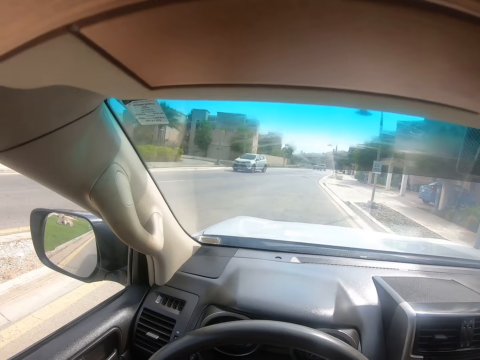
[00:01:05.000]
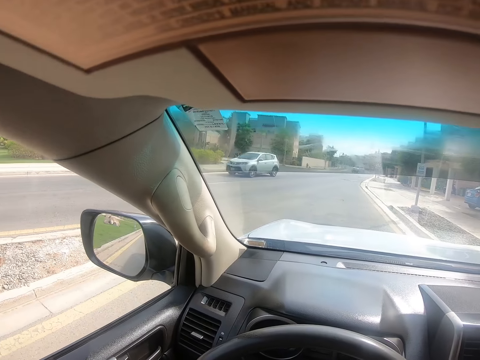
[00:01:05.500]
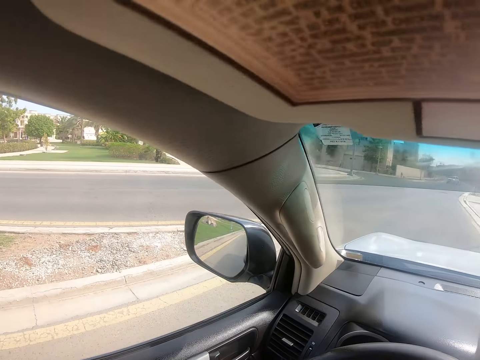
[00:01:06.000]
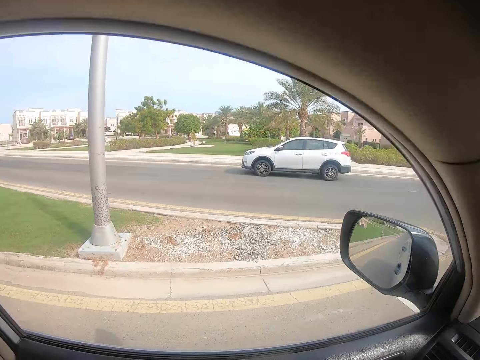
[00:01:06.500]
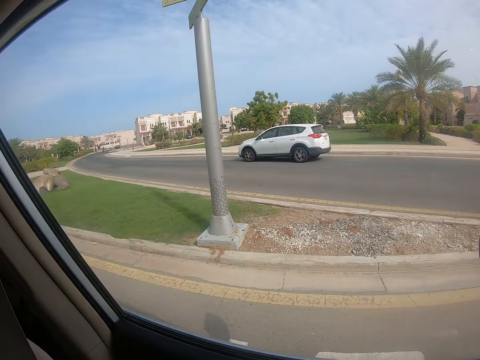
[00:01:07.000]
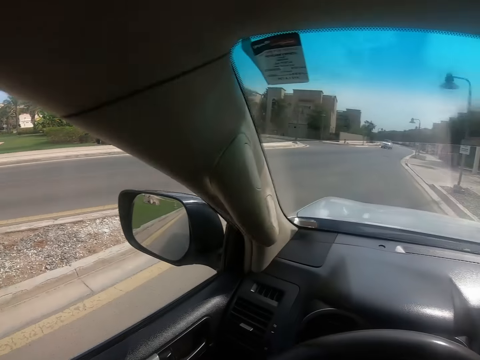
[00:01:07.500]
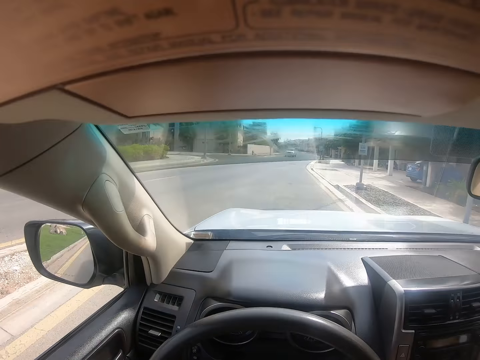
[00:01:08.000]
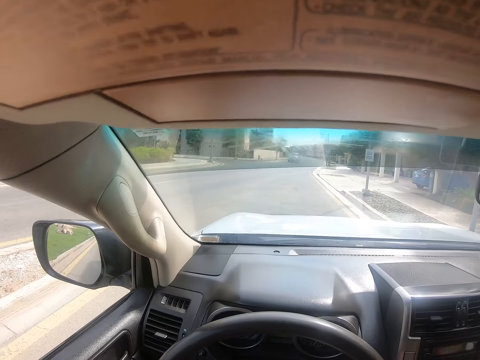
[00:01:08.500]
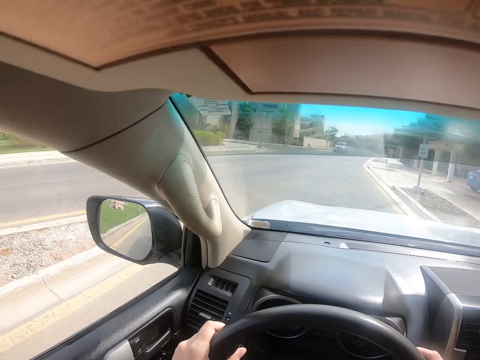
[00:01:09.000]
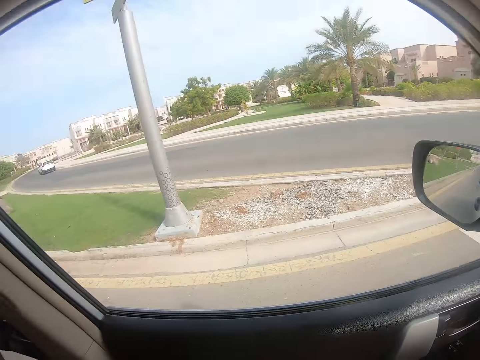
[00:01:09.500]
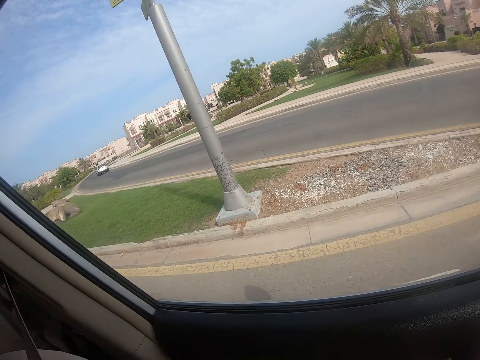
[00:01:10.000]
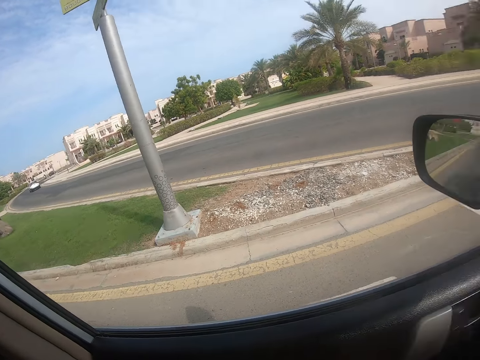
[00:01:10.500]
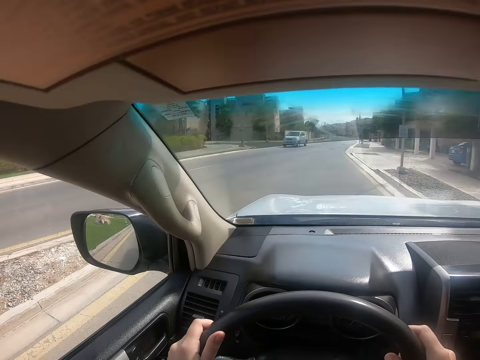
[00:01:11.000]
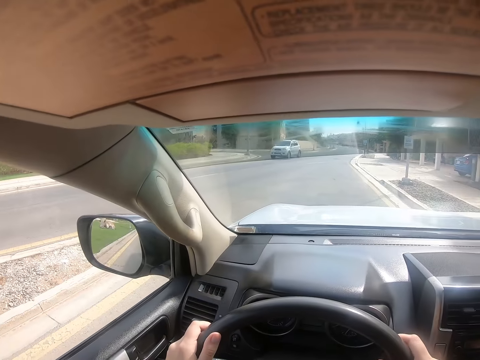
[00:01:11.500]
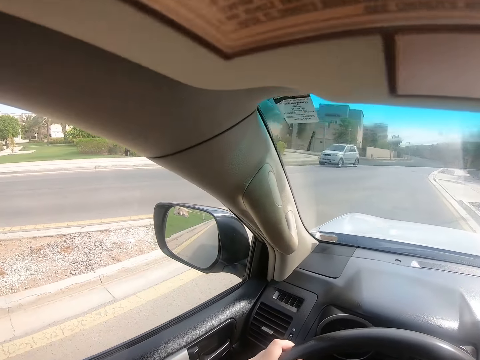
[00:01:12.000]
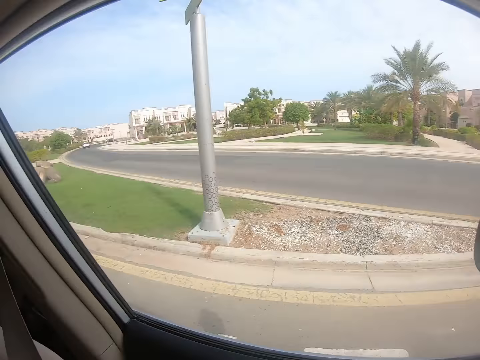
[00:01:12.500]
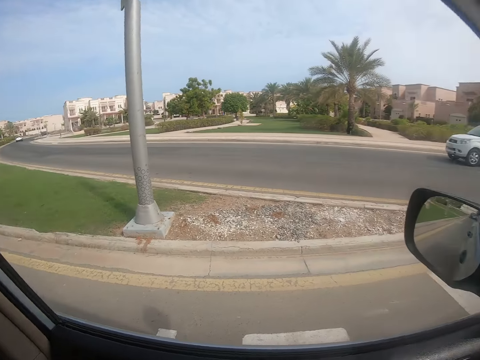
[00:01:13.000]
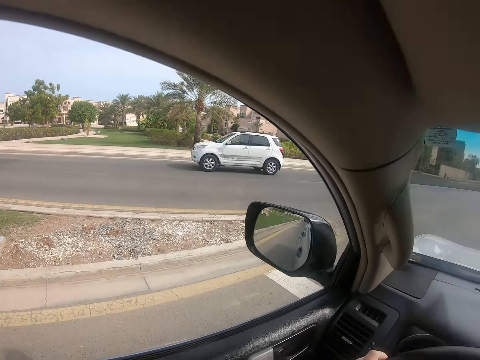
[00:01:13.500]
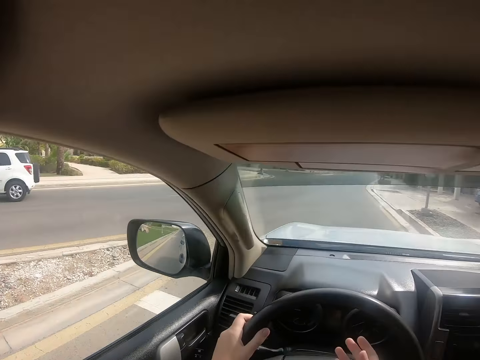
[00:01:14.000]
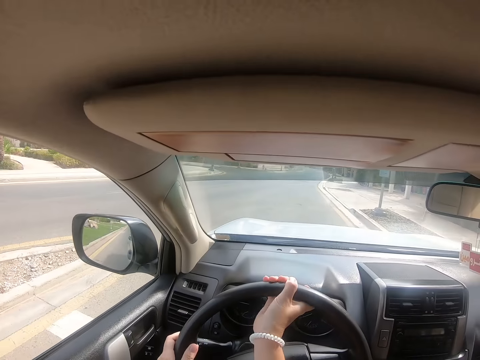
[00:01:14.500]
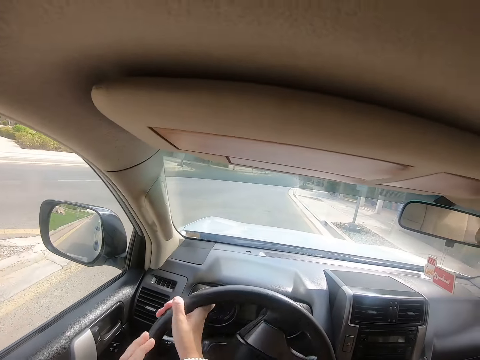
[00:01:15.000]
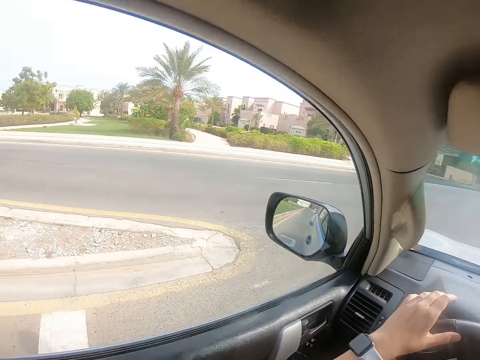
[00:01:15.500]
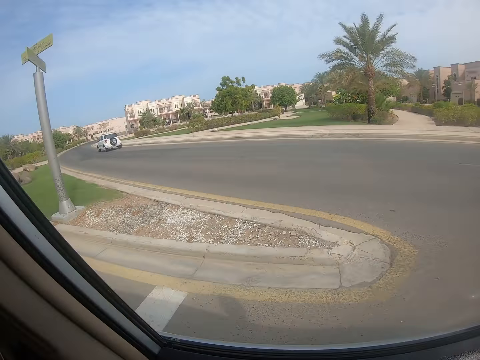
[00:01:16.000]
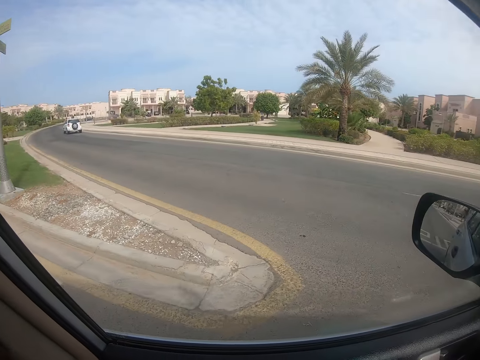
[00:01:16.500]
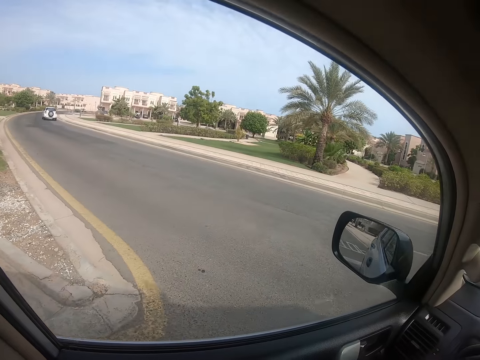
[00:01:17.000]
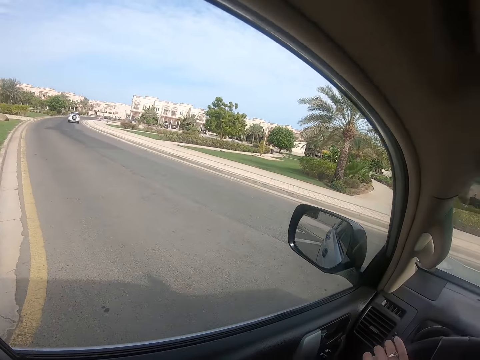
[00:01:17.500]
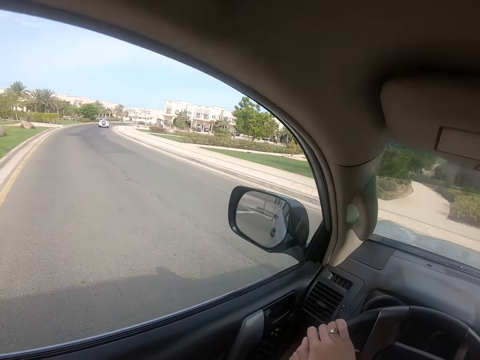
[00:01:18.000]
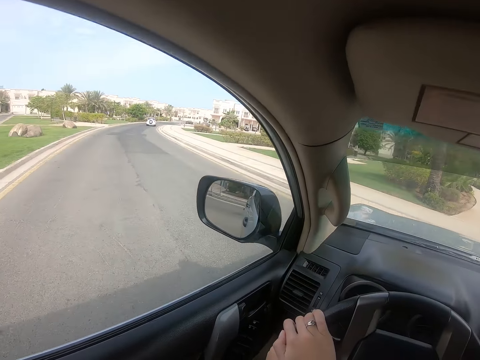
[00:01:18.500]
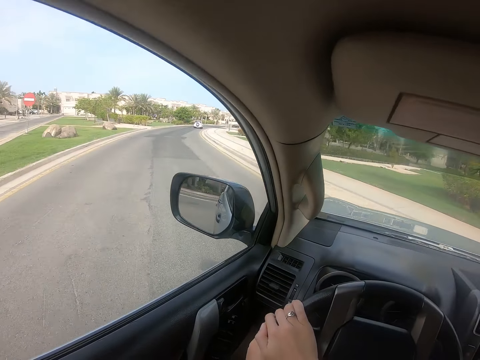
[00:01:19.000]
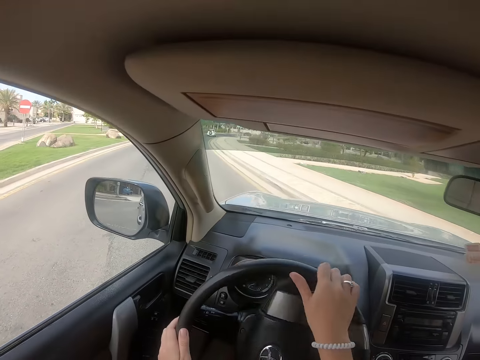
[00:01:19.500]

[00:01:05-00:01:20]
The camera wearer looks around. They drive the car on the road and look around.

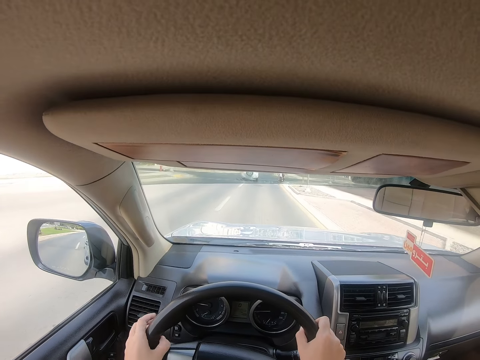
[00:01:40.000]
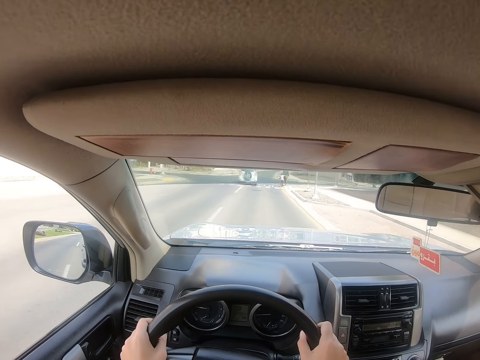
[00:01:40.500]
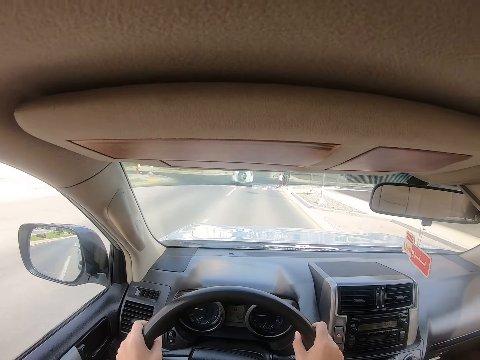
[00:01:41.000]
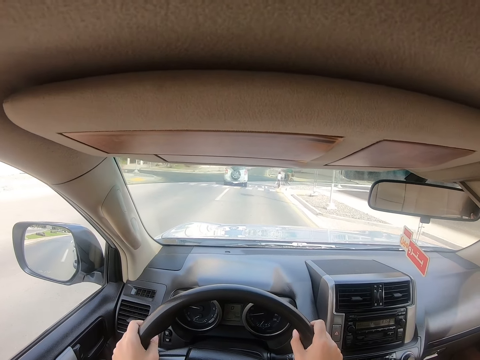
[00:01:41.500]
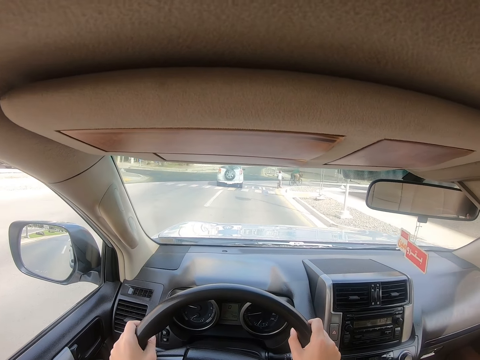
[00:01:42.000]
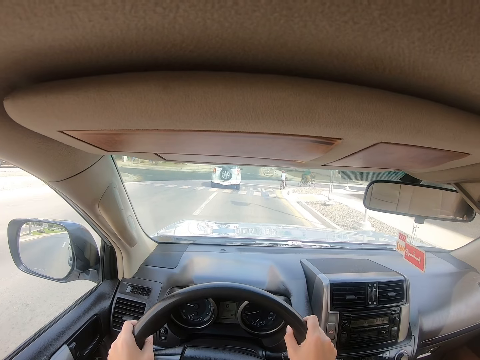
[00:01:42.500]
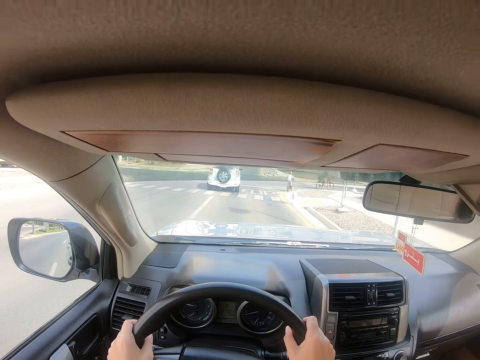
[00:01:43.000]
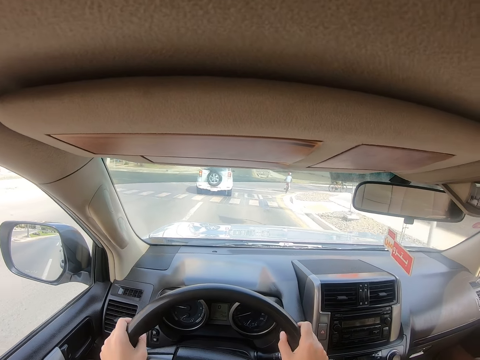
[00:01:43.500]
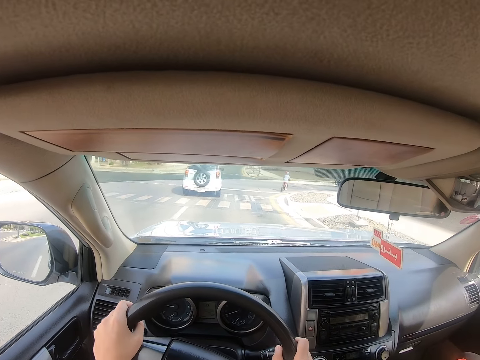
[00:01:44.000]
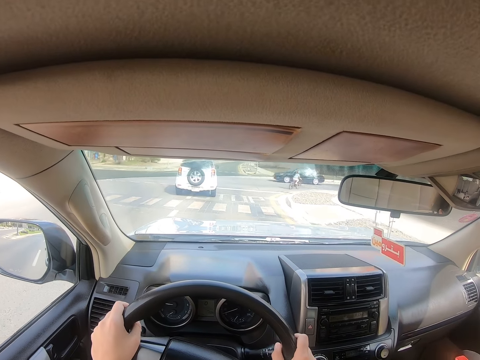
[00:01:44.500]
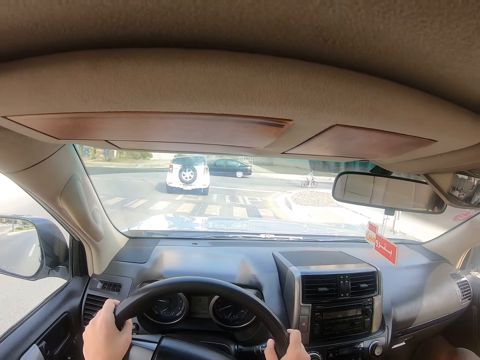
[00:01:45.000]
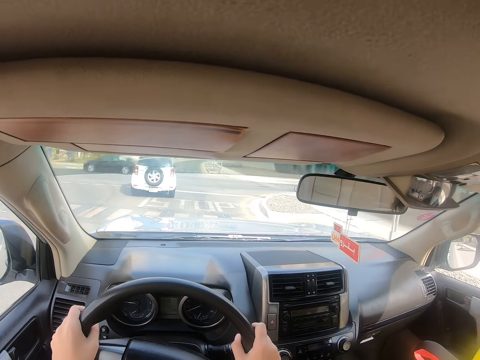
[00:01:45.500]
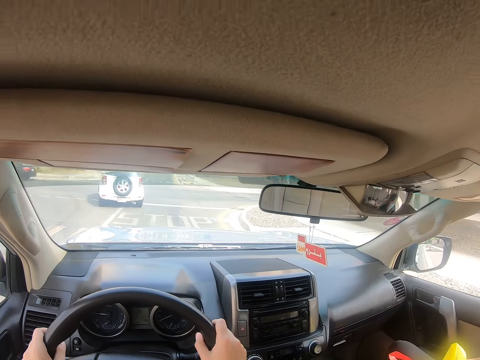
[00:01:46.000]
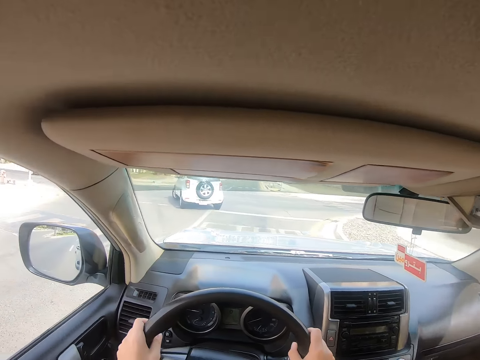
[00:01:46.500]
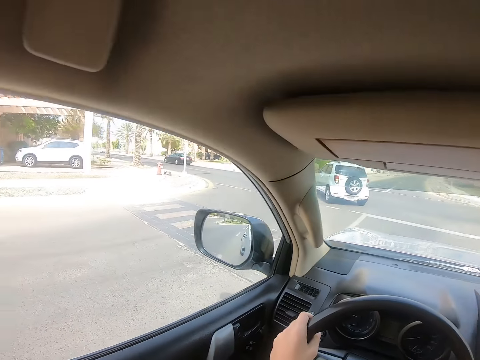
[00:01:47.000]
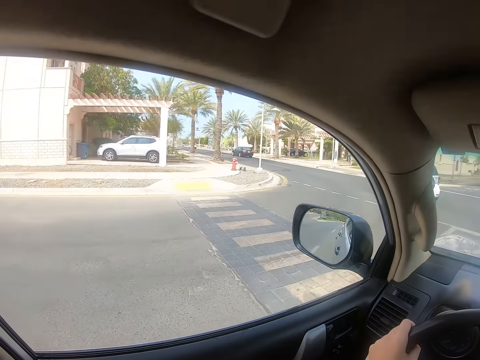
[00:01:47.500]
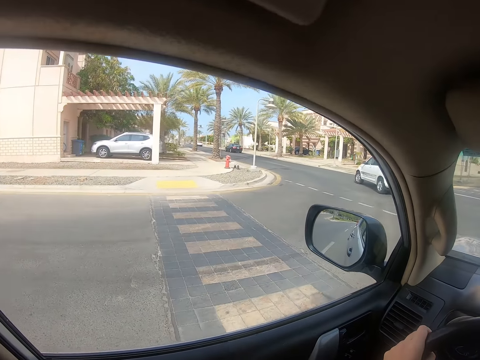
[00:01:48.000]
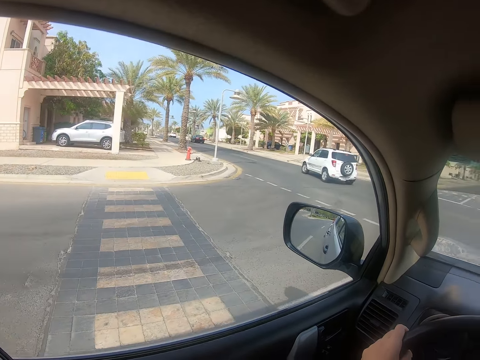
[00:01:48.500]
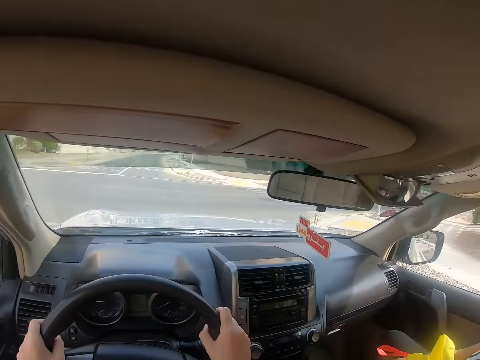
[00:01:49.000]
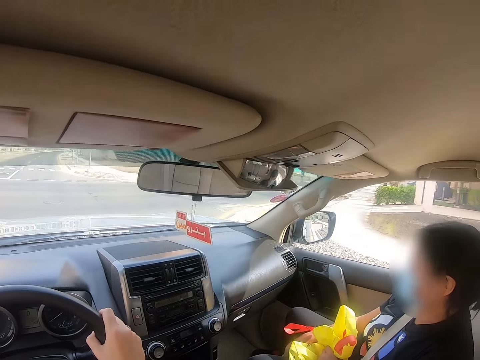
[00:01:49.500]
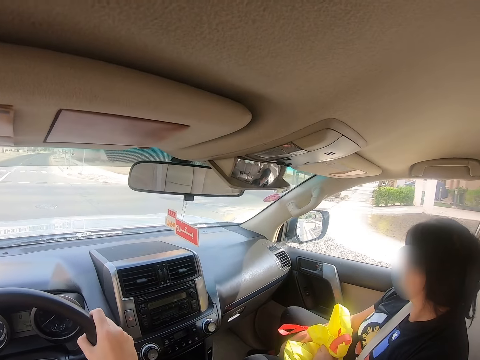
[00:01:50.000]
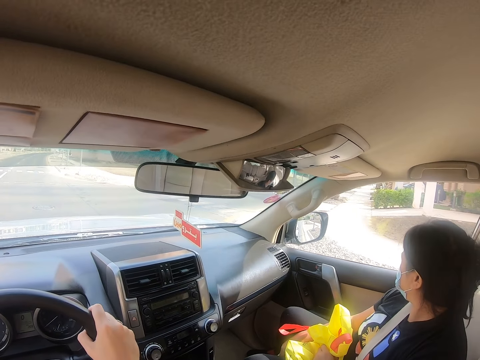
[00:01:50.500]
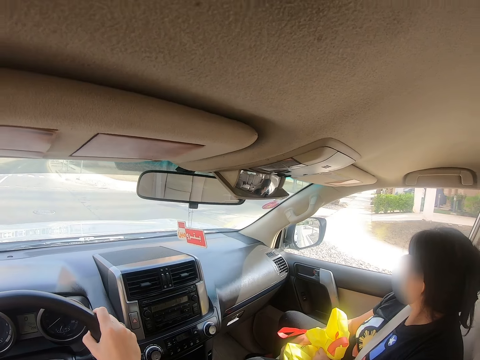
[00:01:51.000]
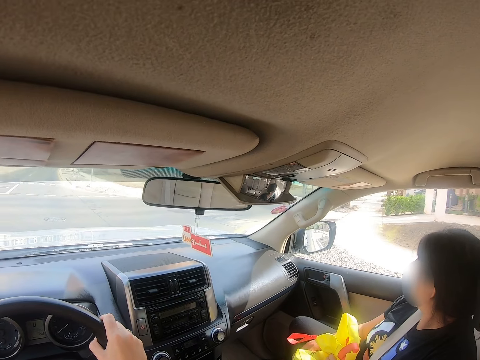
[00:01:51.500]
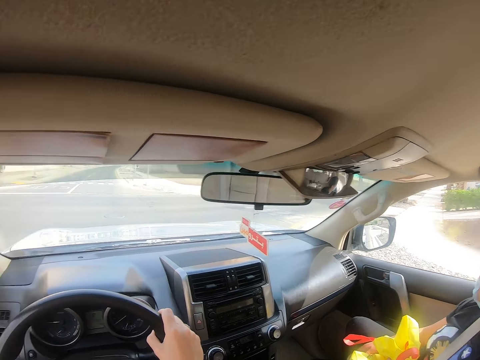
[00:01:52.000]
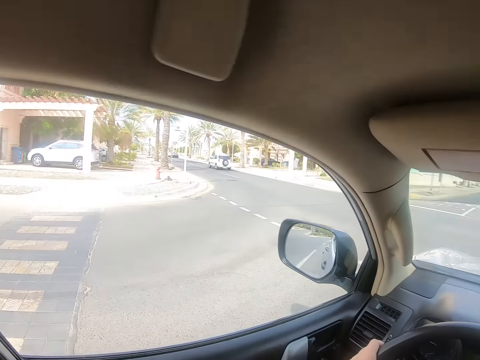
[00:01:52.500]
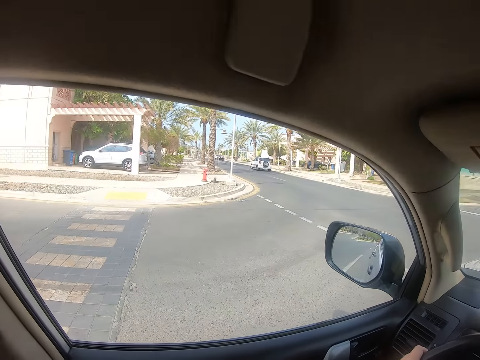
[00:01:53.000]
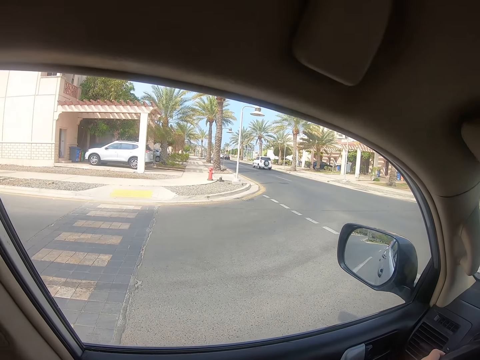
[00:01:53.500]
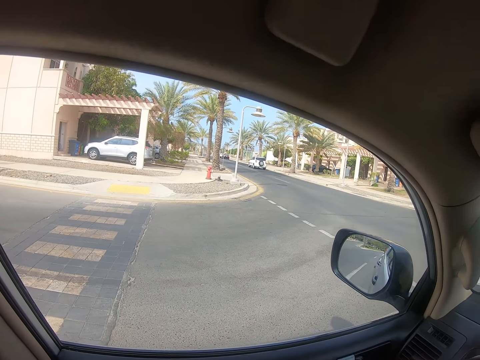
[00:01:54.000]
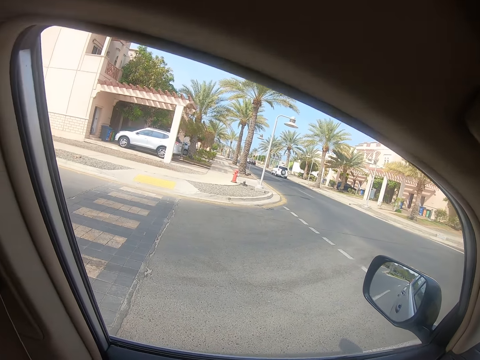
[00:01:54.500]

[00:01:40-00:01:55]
A man walks on the roadside. The camera wearer drives the car. They look through the window. They drive the car. A lady looks through the window. The camera wearer looks around and stops the vehicle. They look through the window.
